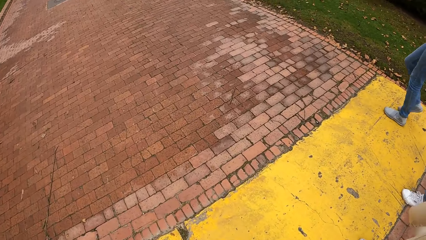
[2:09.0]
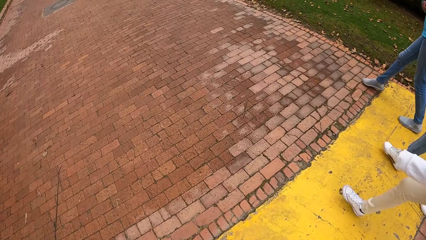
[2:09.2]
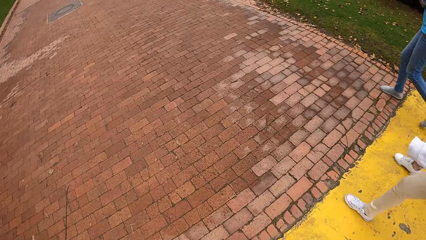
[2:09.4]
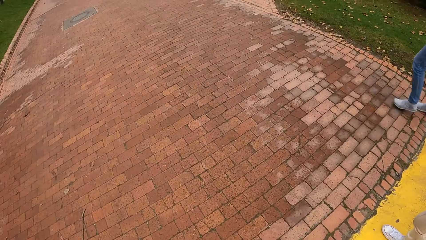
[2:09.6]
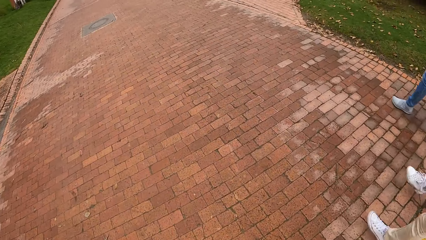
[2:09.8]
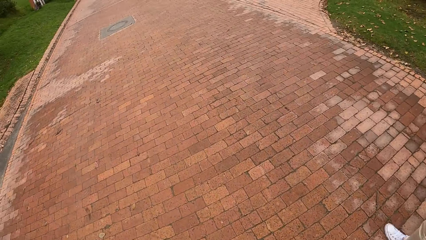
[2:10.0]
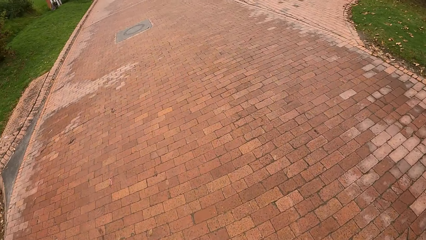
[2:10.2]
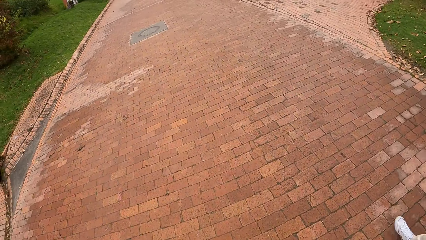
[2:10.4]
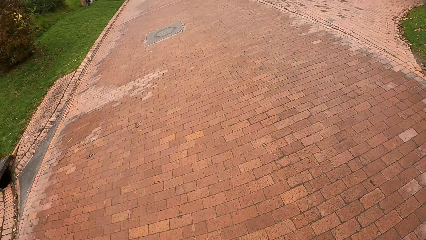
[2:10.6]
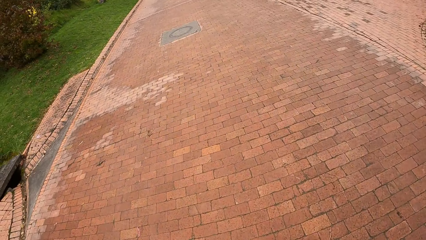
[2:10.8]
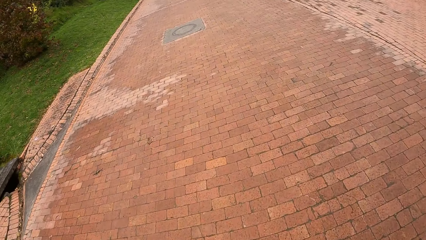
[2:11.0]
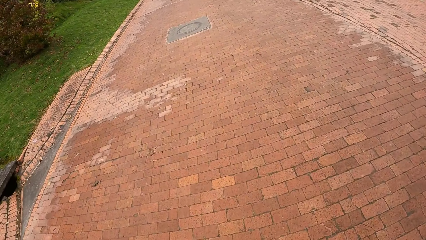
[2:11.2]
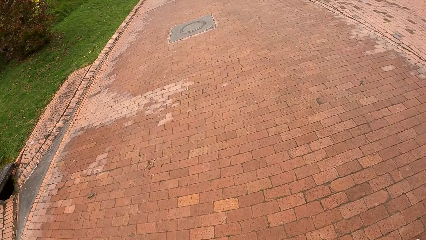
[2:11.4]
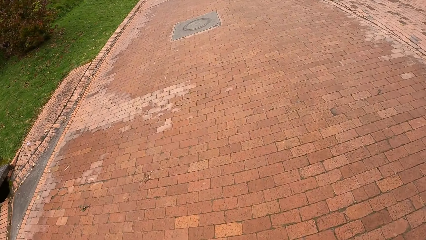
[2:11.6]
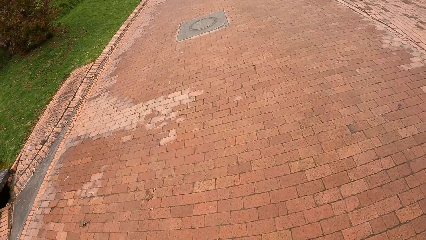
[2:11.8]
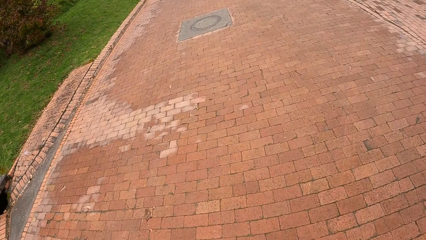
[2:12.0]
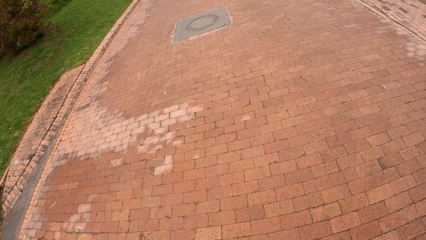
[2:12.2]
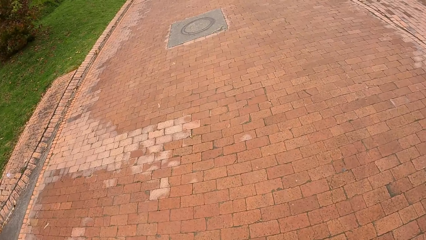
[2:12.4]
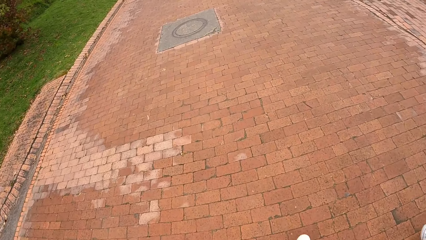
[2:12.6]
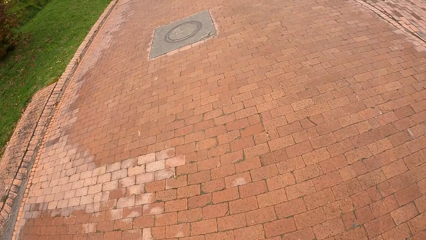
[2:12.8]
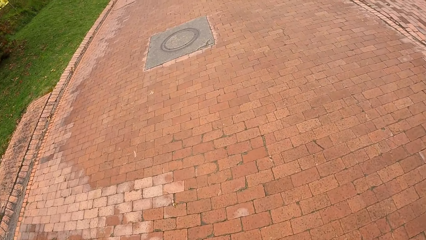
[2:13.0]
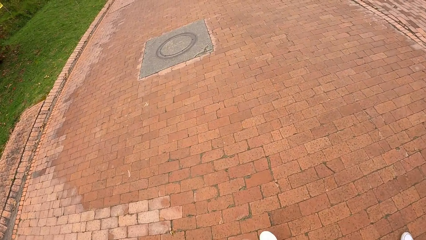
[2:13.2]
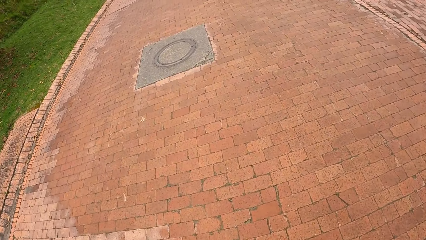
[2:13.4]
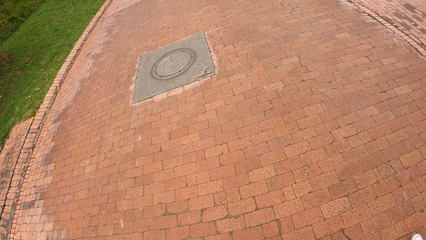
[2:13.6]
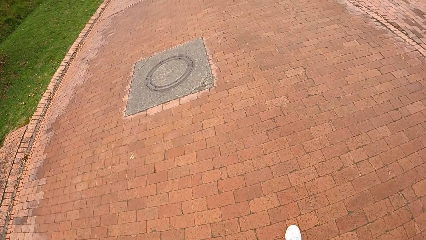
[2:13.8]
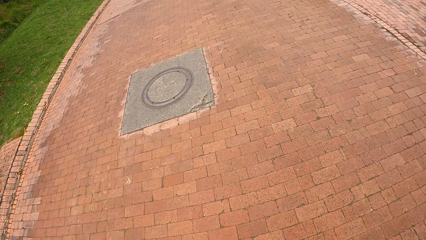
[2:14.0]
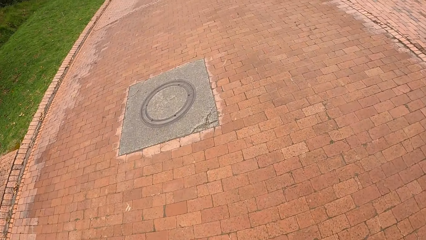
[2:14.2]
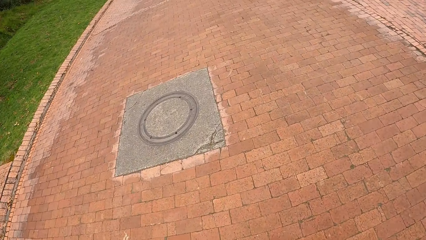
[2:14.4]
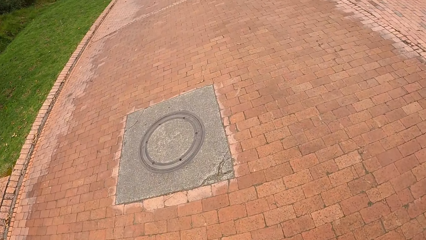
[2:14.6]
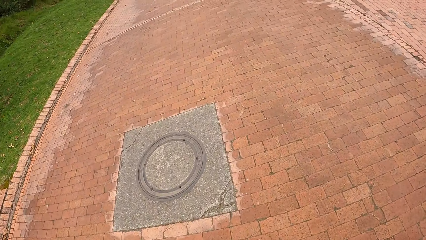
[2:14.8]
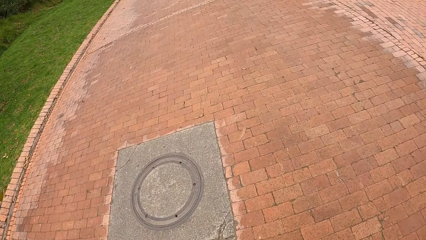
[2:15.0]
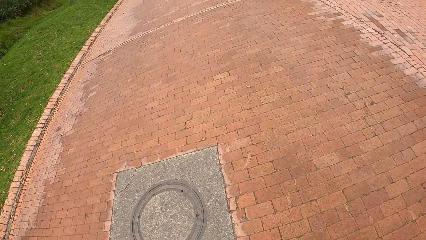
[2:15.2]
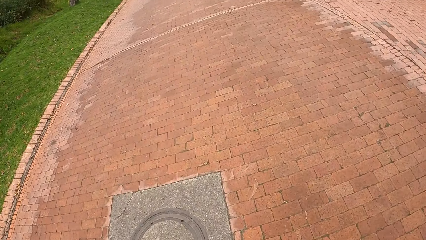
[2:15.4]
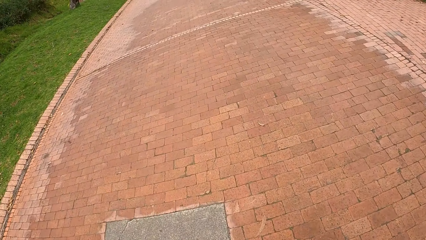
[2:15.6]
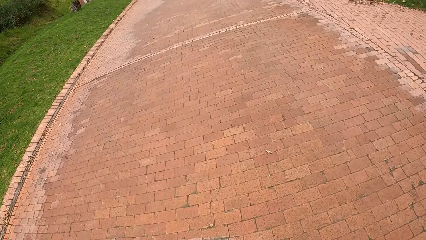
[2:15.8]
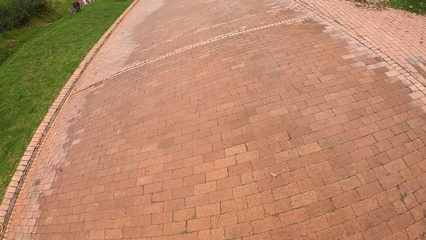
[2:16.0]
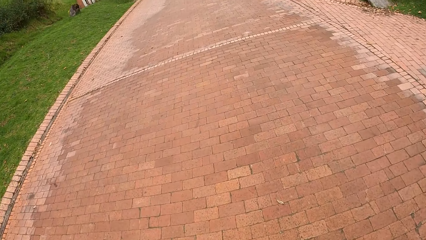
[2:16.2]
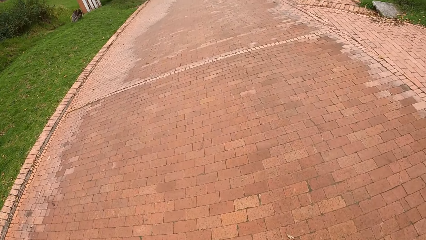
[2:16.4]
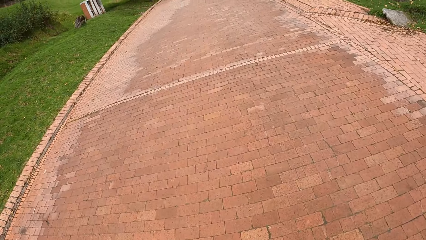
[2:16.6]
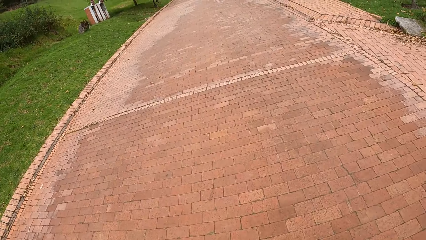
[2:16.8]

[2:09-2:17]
A person walks around. The camera wearer walks around.

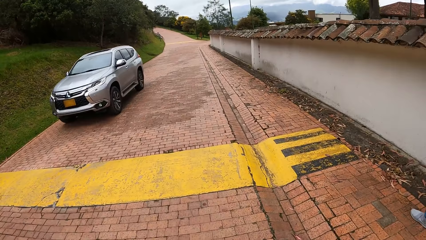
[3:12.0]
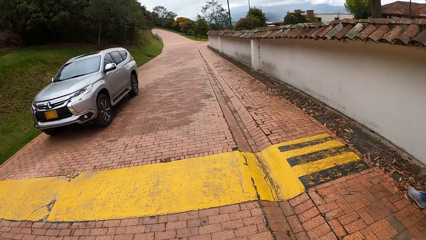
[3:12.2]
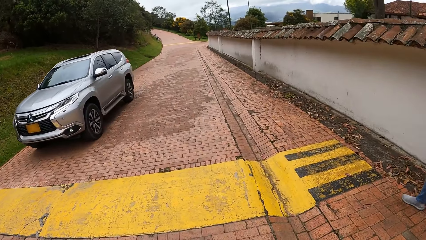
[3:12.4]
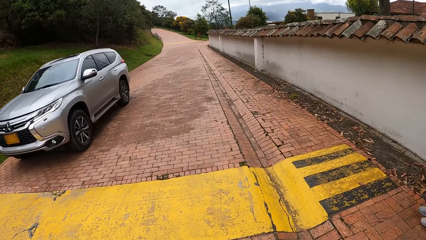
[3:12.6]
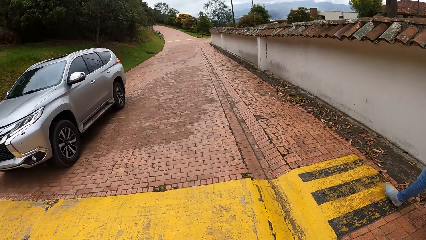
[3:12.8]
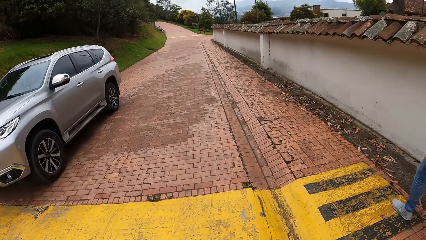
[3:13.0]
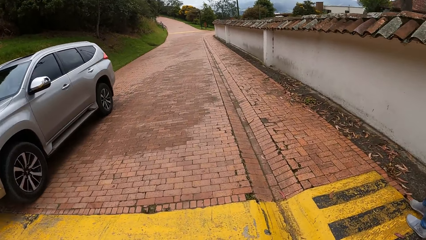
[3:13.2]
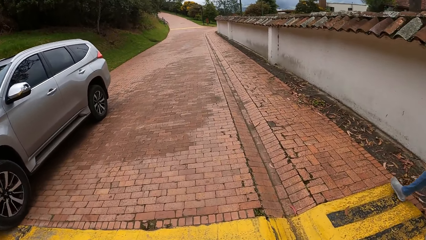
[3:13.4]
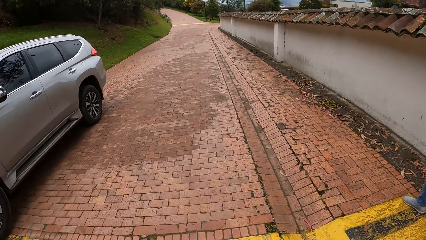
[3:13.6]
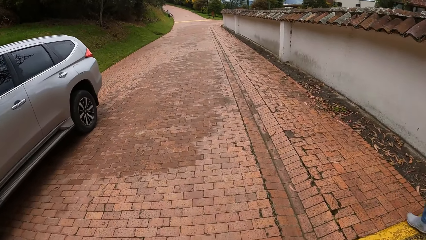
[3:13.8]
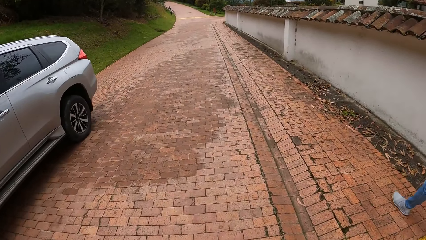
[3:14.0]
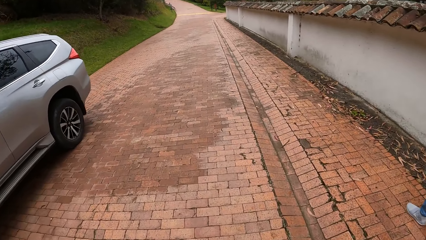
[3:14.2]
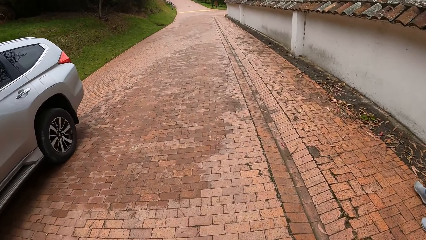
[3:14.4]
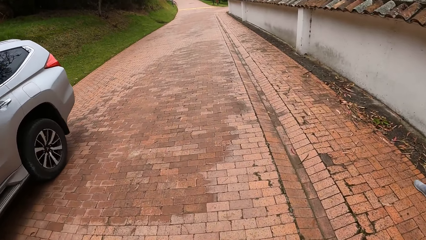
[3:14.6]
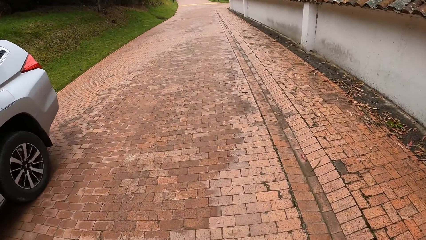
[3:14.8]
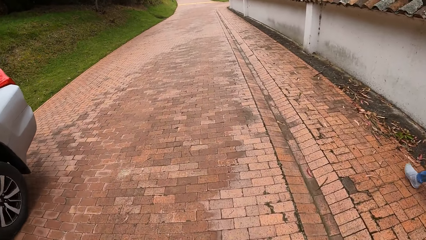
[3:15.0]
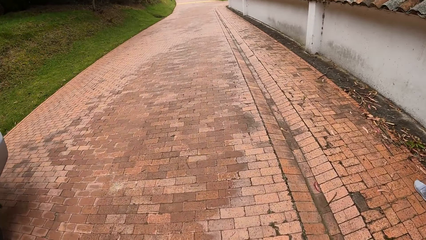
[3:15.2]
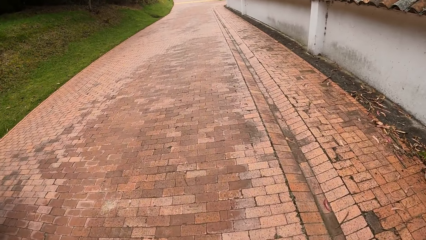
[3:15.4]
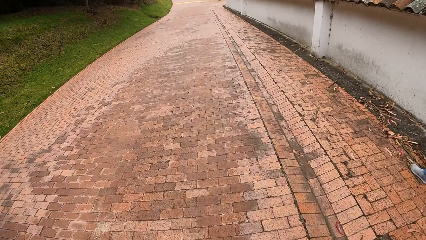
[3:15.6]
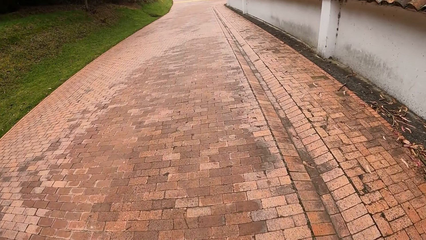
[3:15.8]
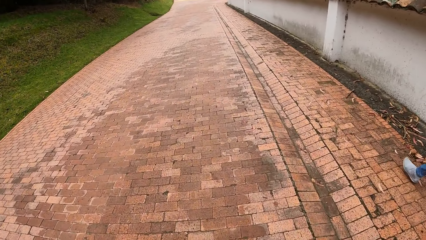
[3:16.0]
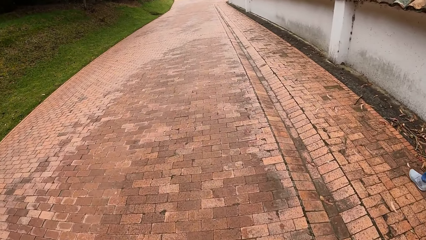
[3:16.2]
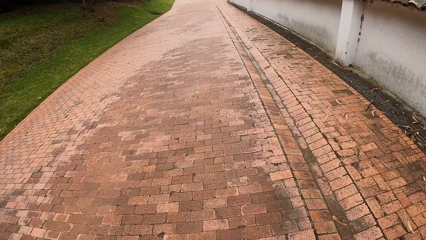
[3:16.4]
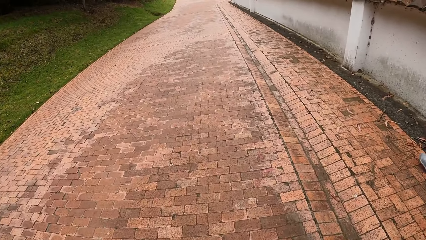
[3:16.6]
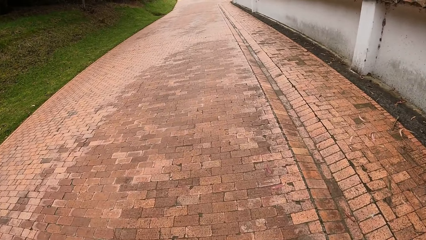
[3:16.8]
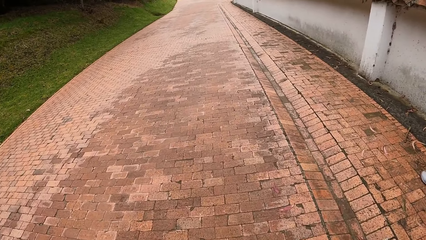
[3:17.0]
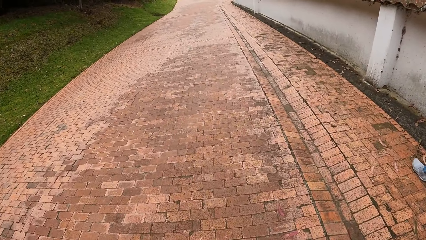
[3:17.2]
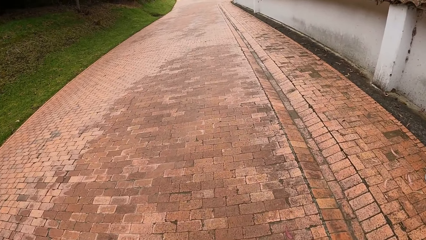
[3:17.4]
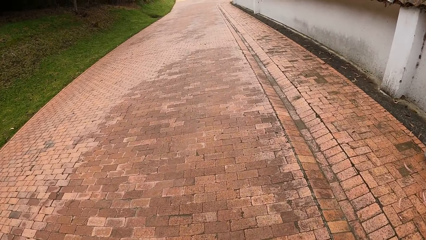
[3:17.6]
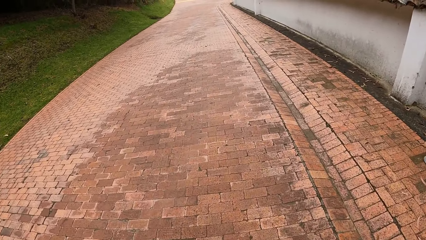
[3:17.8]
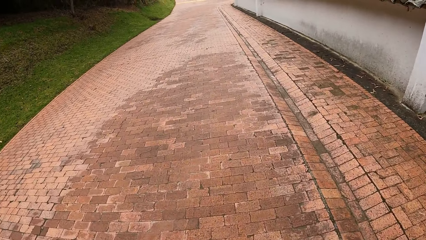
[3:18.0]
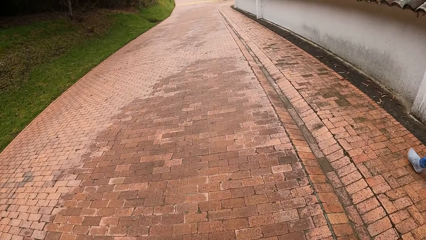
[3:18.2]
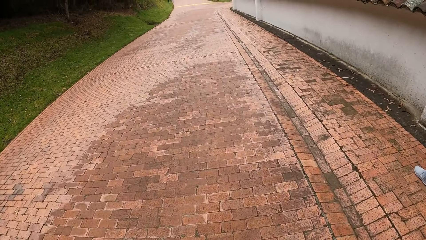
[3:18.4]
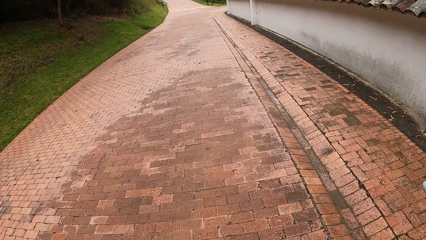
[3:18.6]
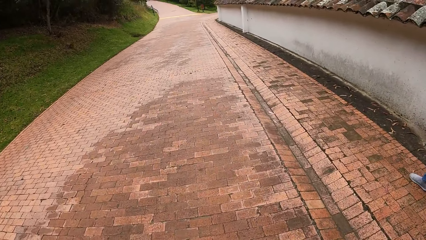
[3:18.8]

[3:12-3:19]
A grey jeep drives past the camera wearer.
